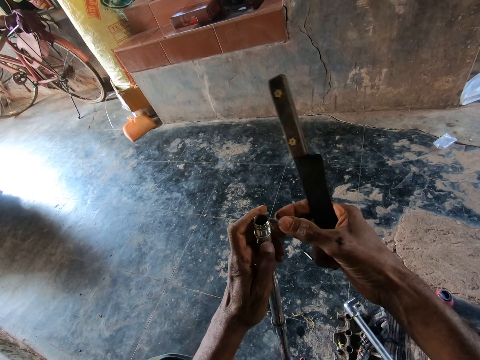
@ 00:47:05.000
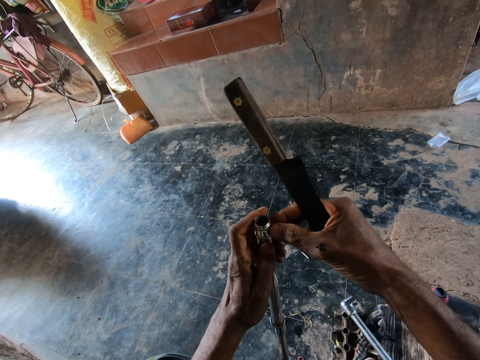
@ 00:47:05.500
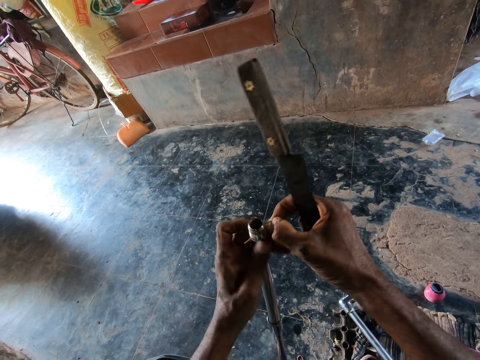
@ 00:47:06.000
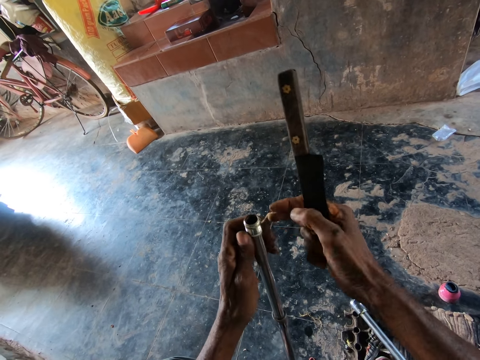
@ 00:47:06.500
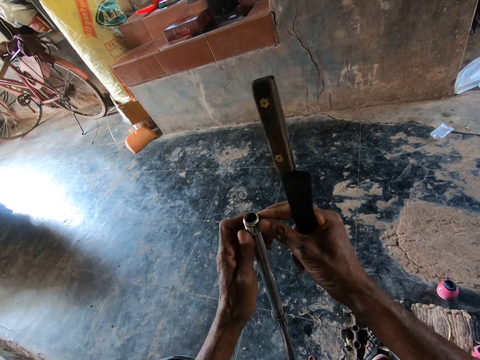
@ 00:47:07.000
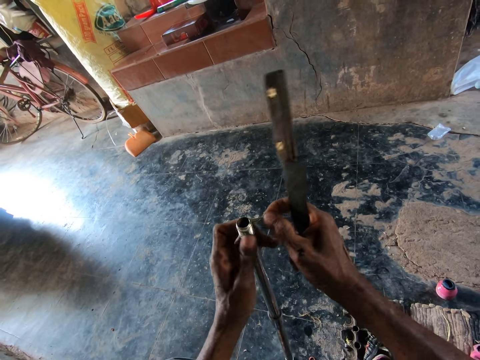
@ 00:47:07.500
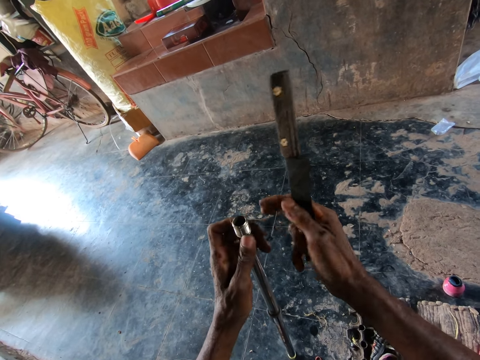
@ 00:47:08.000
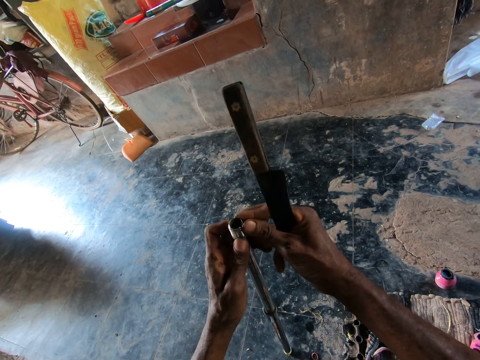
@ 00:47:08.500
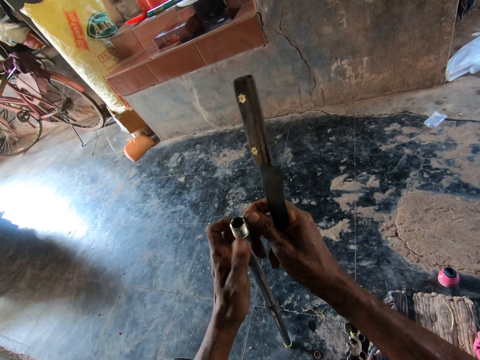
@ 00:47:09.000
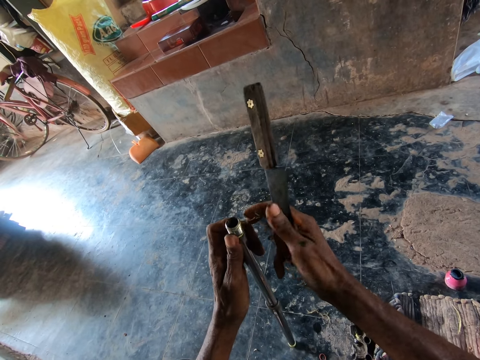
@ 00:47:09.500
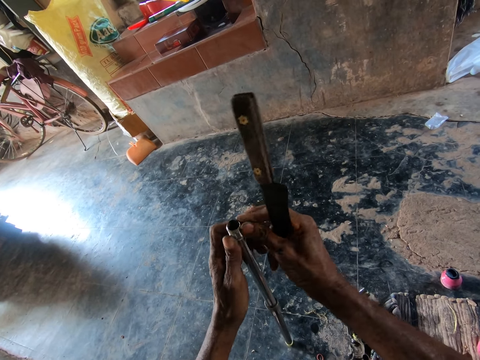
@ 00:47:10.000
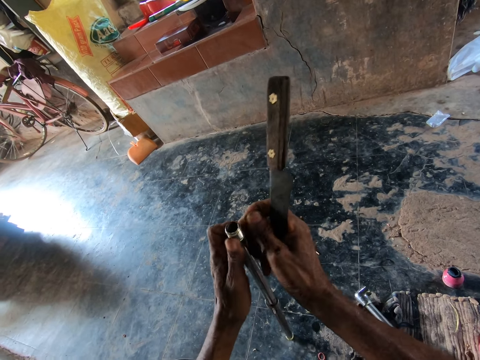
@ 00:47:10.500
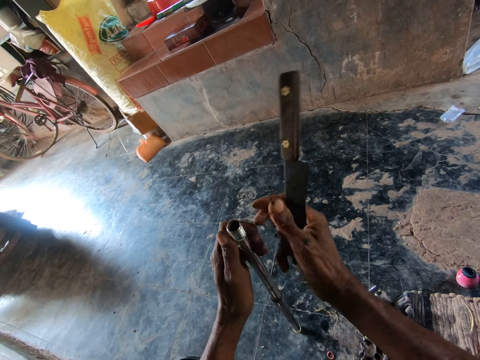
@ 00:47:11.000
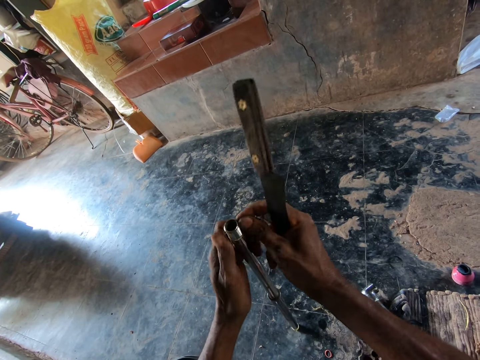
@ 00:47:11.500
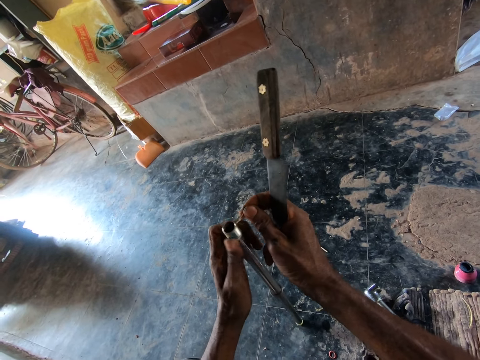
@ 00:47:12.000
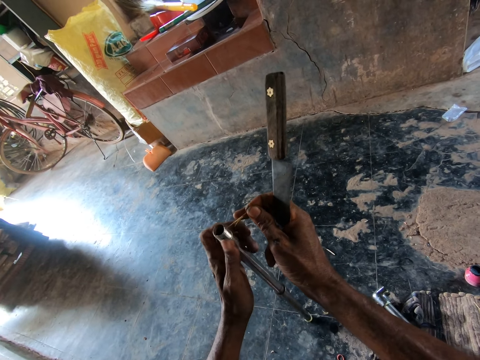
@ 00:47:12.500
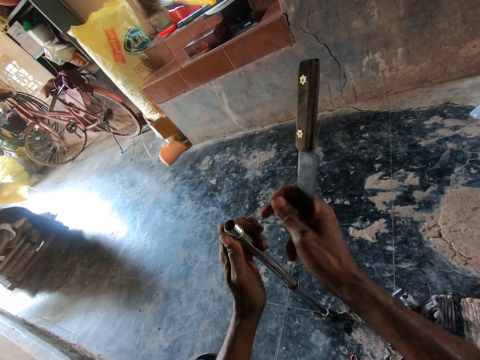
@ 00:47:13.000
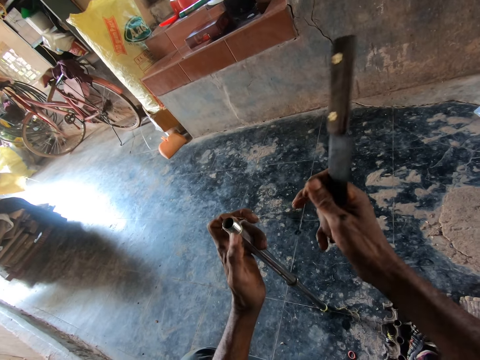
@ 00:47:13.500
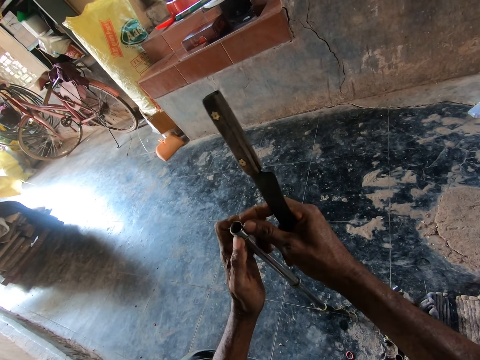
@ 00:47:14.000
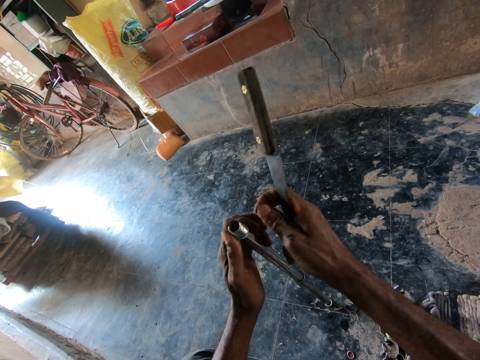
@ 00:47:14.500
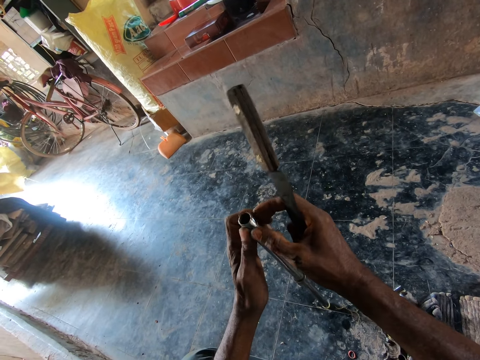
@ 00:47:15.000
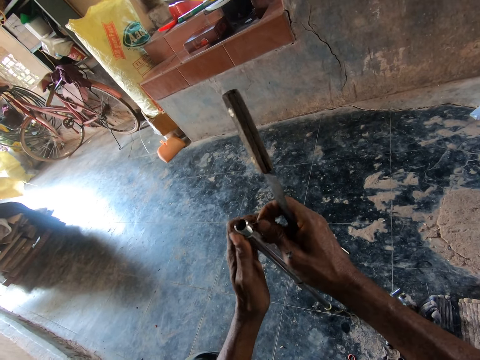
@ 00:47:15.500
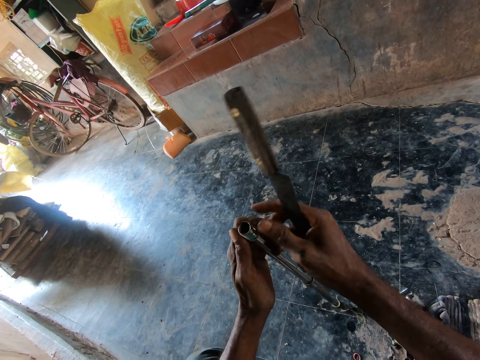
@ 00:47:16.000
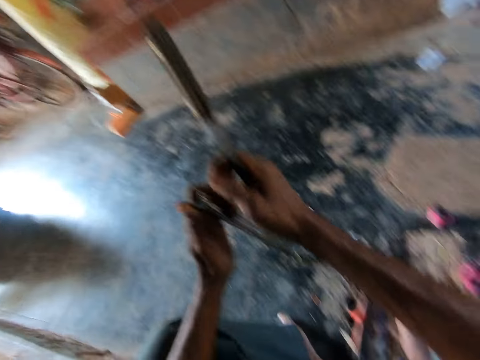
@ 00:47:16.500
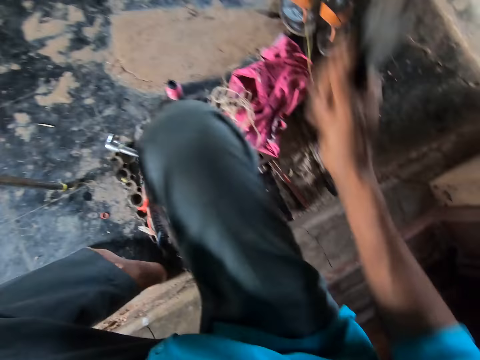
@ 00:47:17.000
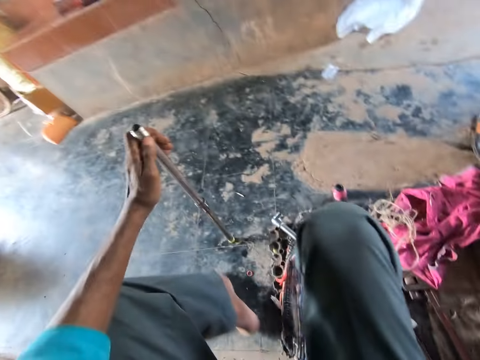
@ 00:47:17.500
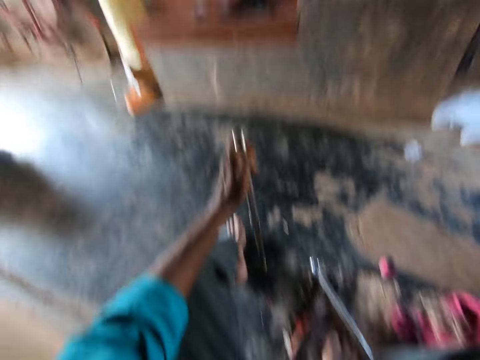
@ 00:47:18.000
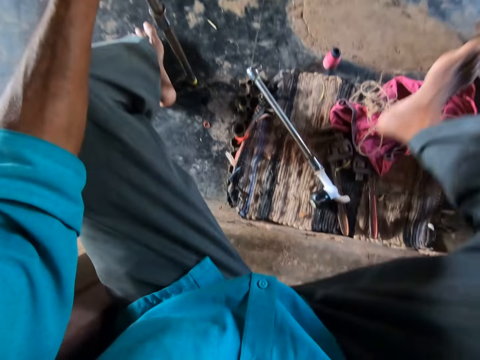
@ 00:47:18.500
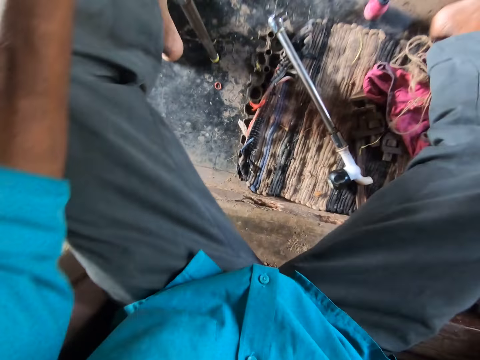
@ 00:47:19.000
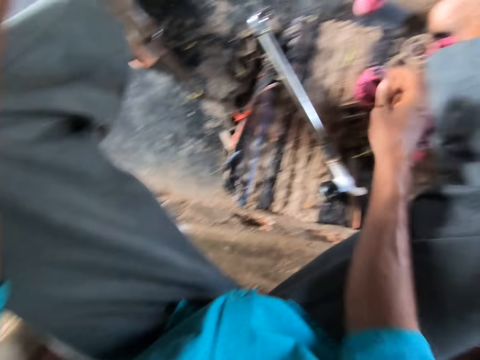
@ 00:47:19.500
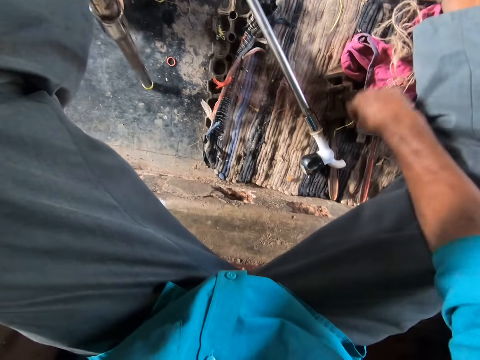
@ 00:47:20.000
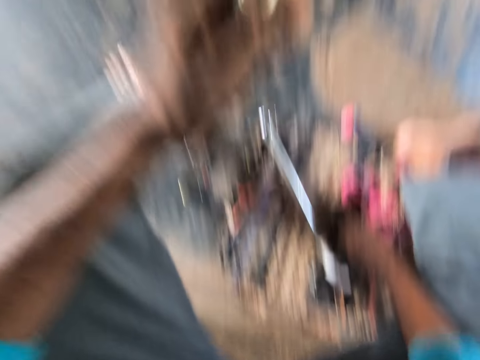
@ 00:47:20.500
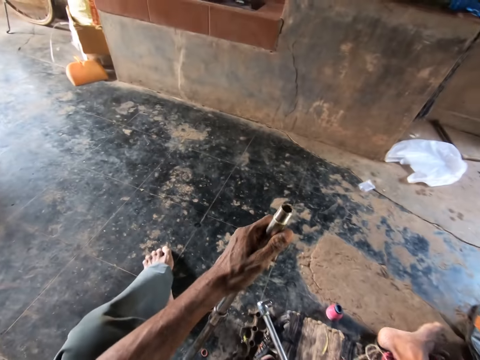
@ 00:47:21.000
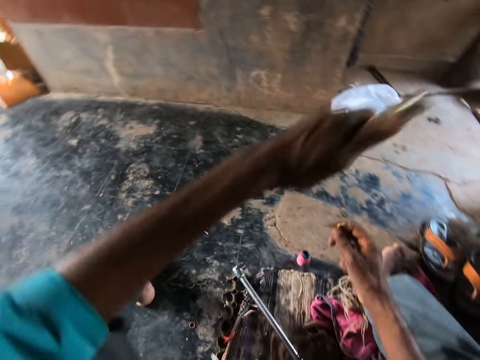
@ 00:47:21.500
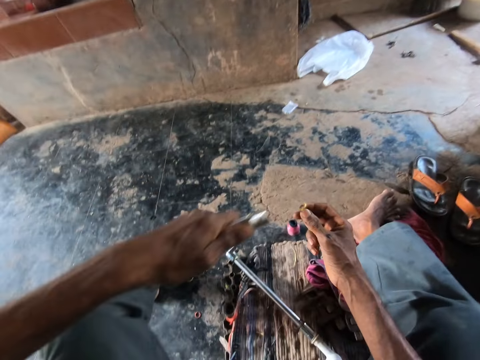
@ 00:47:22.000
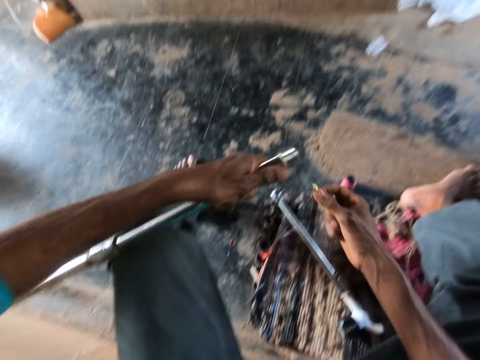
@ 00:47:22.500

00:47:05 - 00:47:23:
The camera wearer removes glue from a metal pipe with his right hand. He places the knife on the floor and adjusts his leg on the floor. He picks up a metal wire from the ground with his right hand.

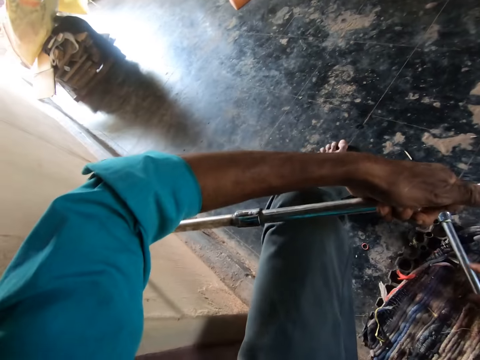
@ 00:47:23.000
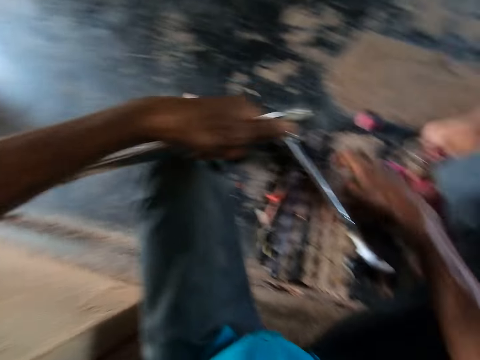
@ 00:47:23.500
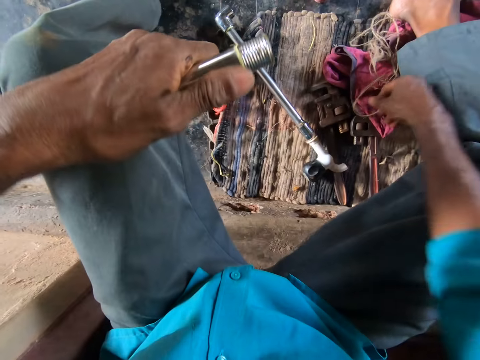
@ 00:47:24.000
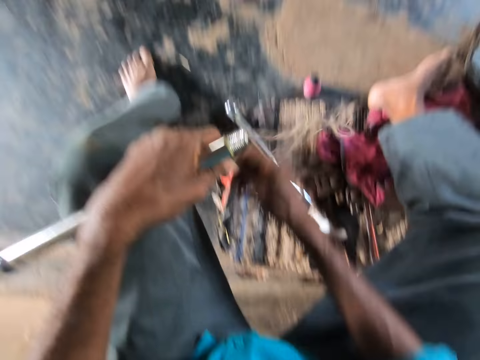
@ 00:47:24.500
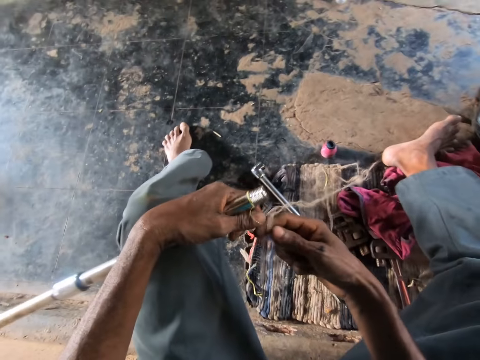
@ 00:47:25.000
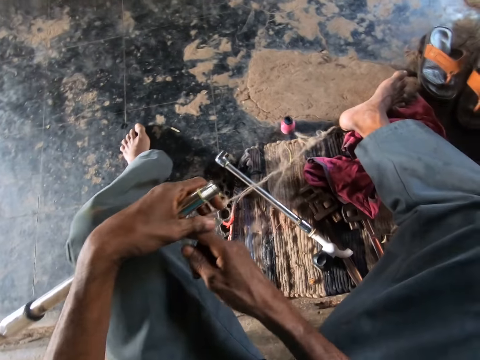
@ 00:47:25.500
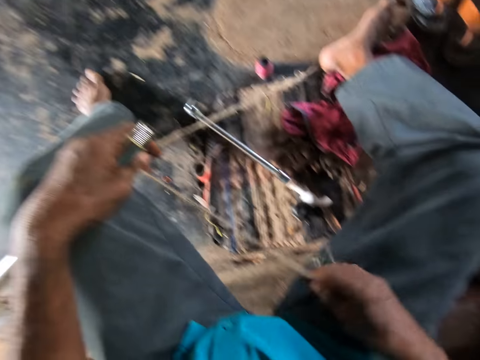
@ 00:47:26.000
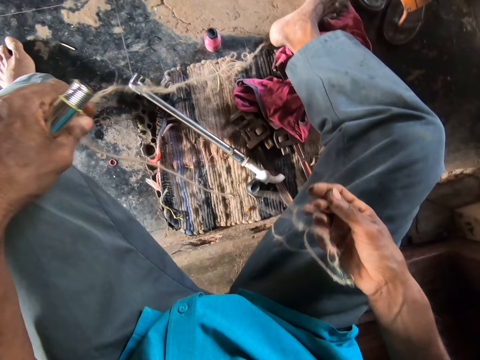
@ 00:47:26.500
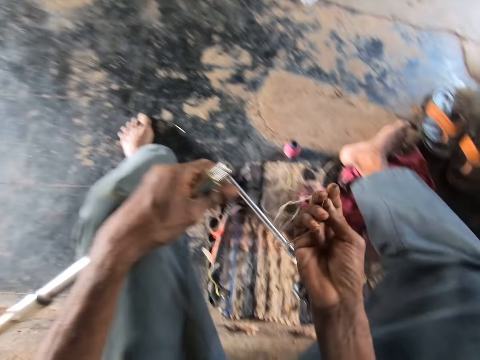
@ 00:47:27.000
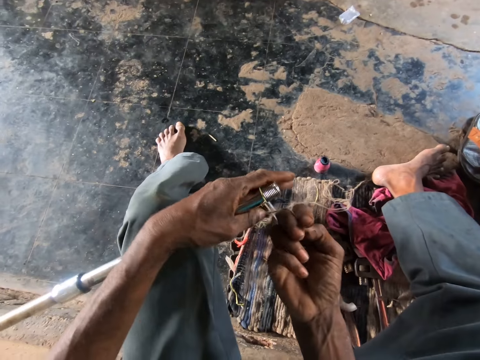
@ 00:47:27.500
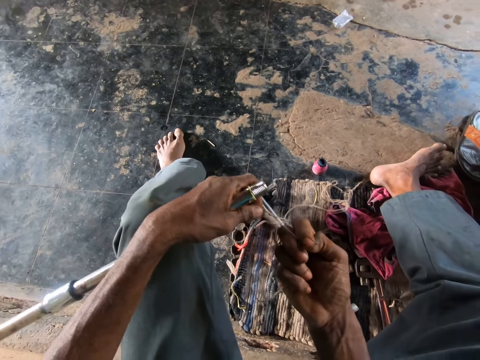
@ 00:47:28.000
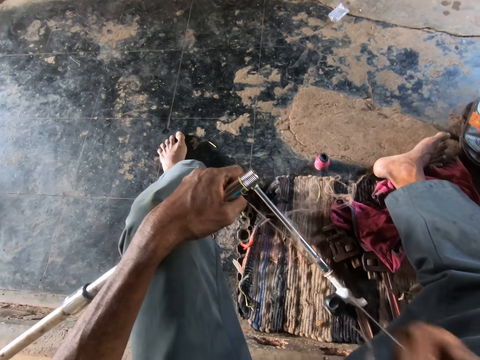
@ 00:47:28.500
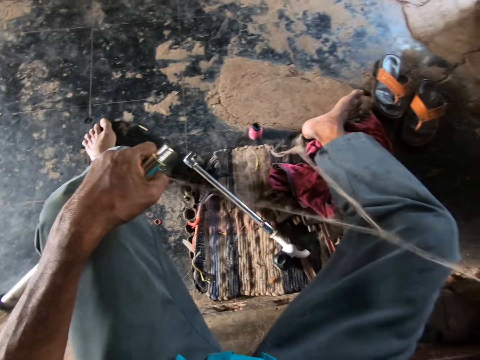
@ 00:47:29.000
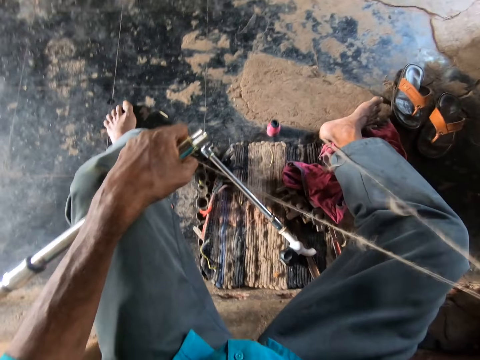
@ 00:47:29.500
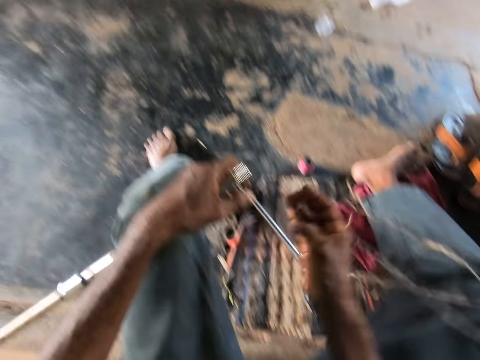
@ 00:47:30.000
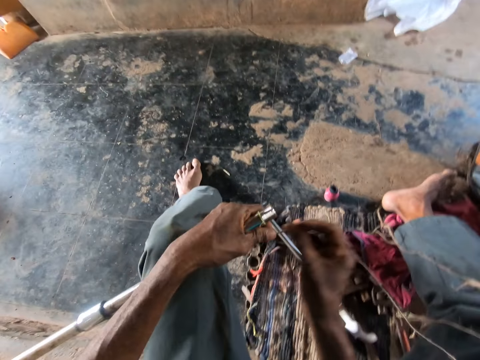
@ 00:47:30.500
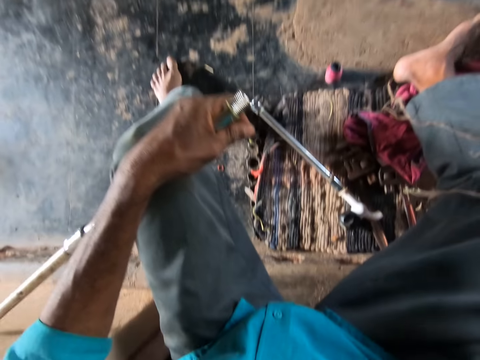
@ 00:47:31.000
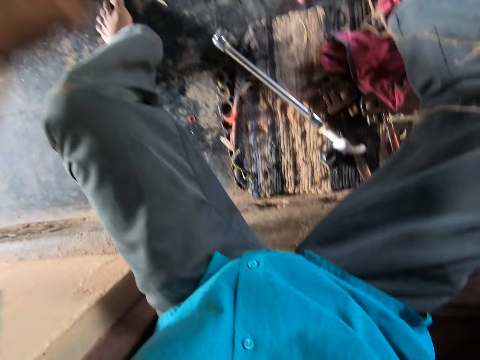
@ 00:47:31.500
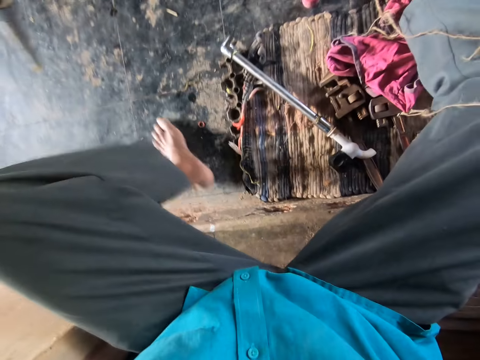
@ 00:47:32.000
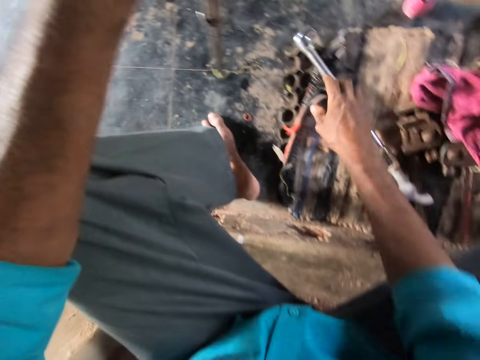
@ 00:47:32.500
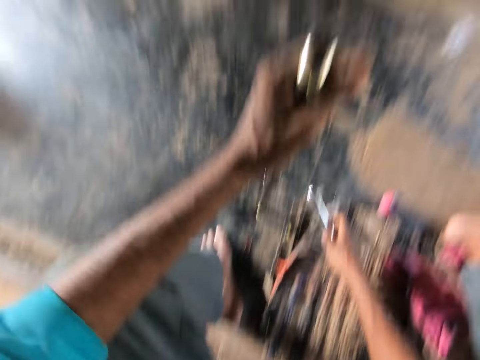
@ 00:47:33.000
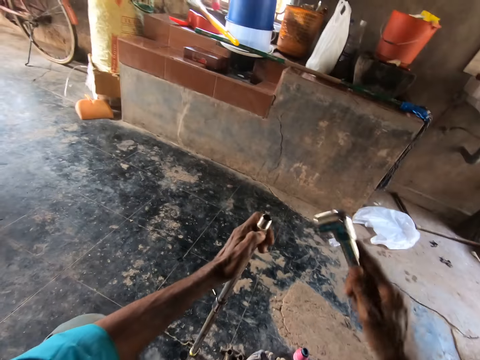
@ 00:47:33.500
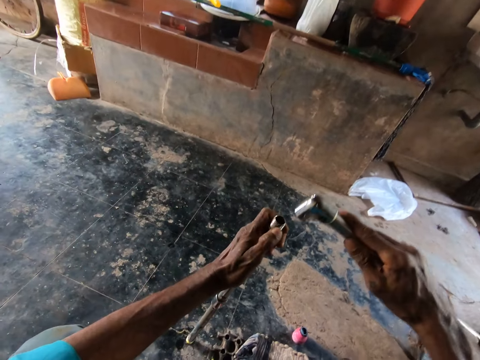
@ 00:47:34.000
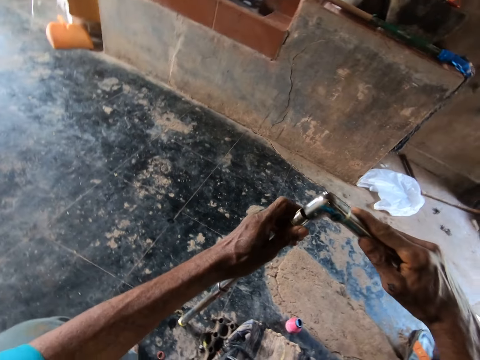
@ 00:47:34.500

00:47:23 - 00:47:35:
The camera wearer picks up a rope from the floor with his right hand. He stretches the rope with both hands. He picks up a pipe from the ground with his right hand. He screws the pipes together with both hands.
